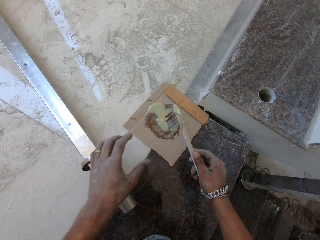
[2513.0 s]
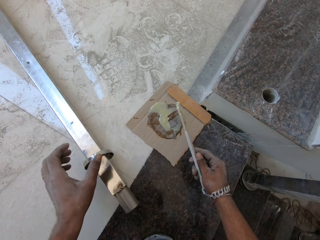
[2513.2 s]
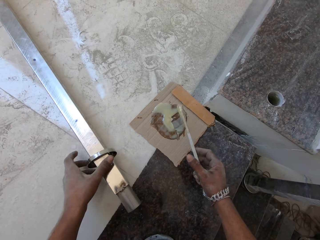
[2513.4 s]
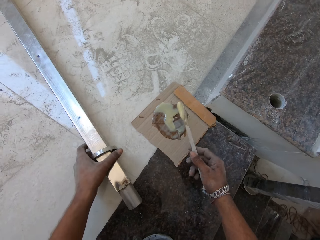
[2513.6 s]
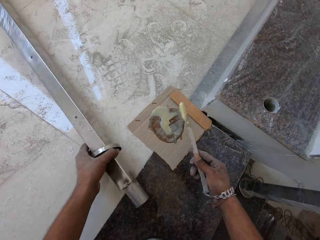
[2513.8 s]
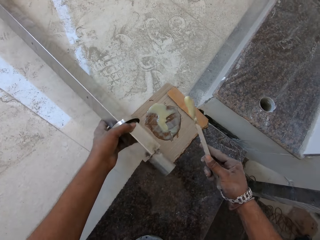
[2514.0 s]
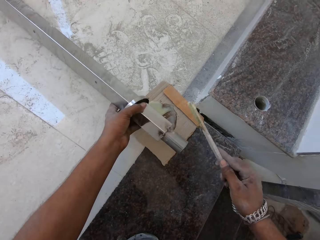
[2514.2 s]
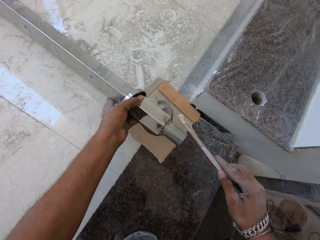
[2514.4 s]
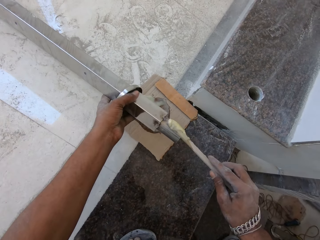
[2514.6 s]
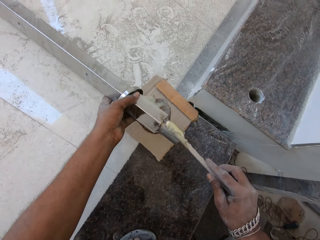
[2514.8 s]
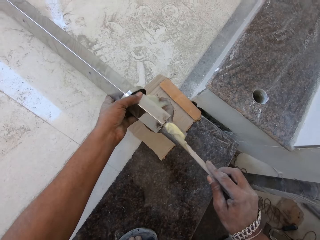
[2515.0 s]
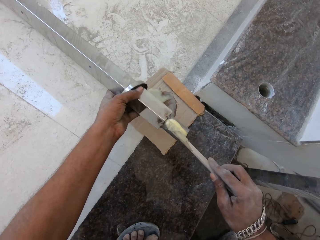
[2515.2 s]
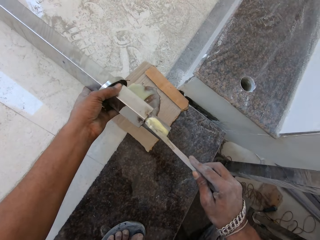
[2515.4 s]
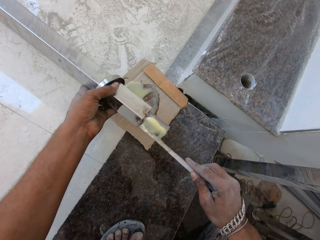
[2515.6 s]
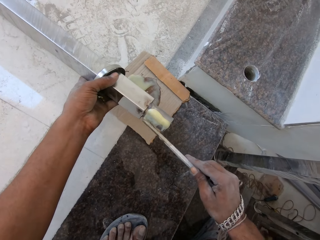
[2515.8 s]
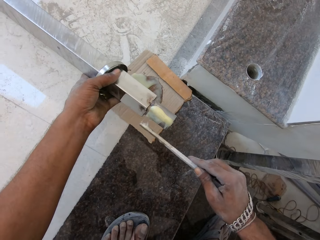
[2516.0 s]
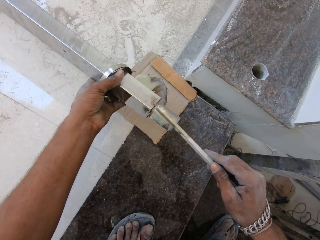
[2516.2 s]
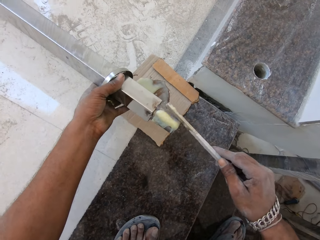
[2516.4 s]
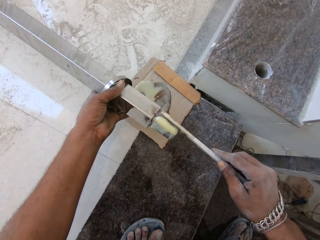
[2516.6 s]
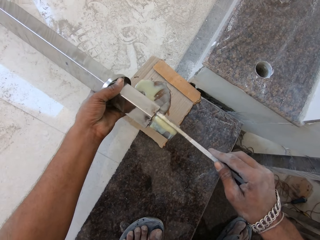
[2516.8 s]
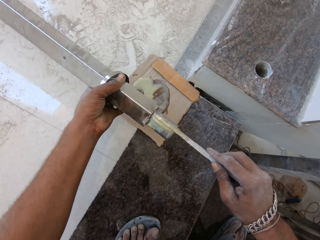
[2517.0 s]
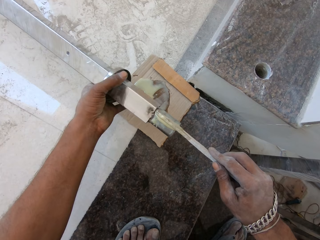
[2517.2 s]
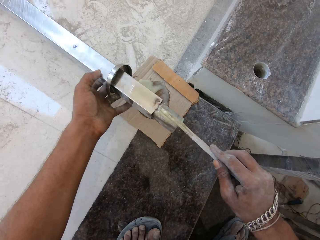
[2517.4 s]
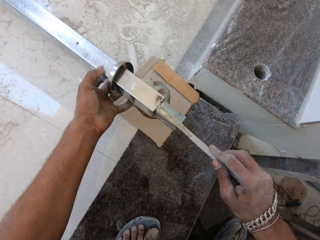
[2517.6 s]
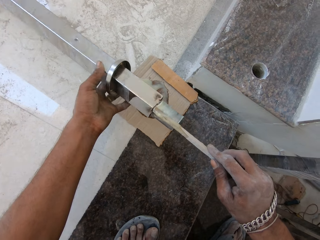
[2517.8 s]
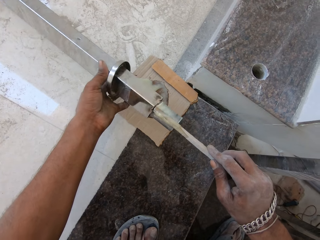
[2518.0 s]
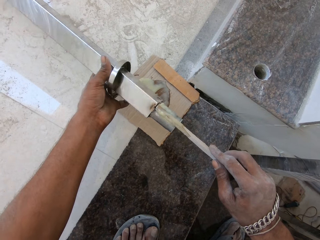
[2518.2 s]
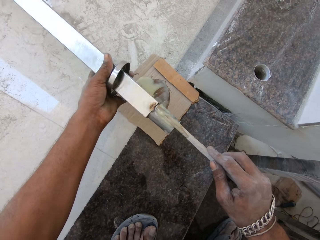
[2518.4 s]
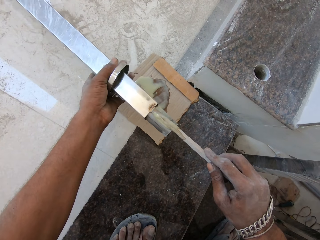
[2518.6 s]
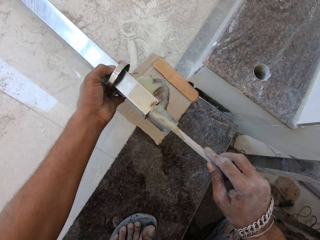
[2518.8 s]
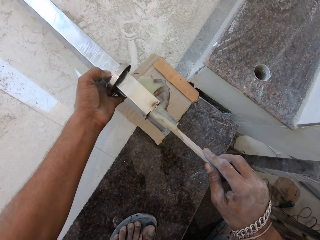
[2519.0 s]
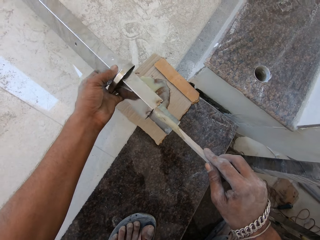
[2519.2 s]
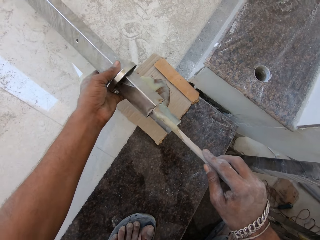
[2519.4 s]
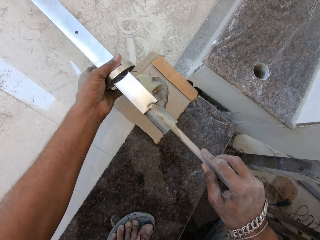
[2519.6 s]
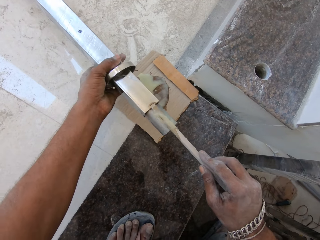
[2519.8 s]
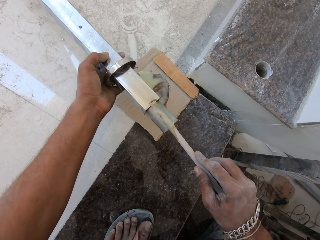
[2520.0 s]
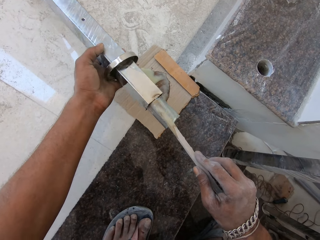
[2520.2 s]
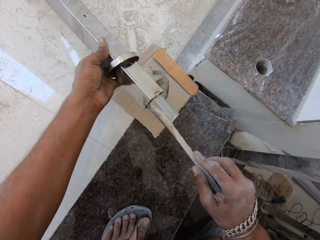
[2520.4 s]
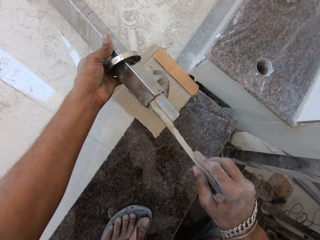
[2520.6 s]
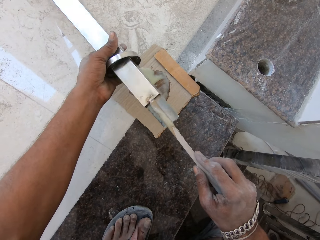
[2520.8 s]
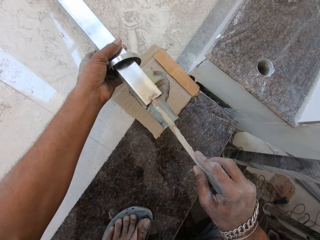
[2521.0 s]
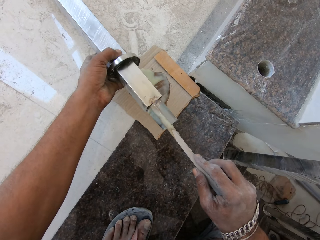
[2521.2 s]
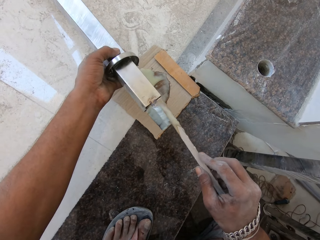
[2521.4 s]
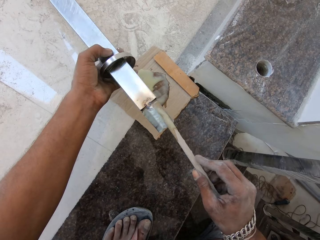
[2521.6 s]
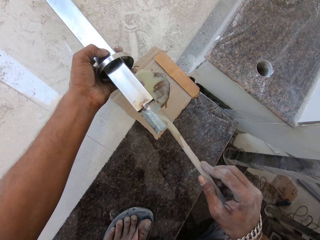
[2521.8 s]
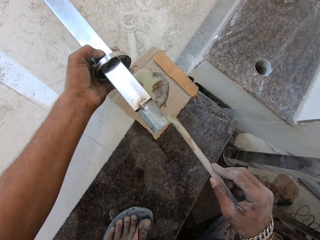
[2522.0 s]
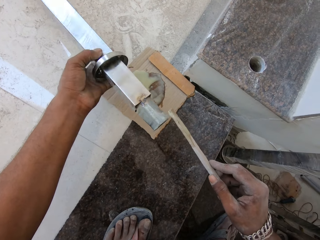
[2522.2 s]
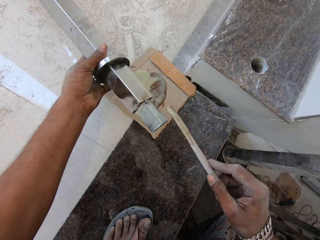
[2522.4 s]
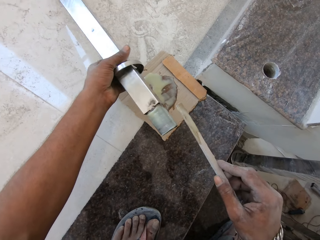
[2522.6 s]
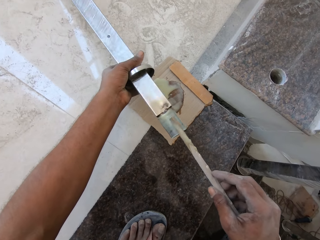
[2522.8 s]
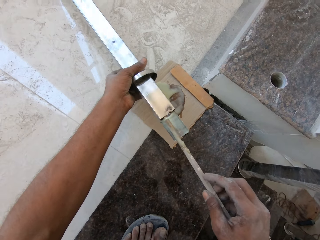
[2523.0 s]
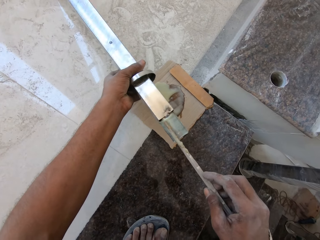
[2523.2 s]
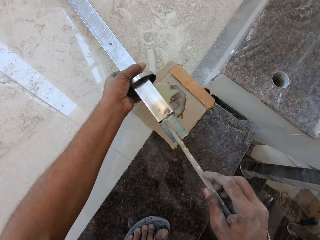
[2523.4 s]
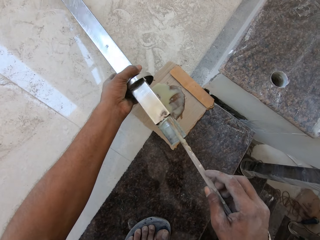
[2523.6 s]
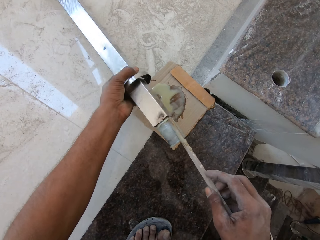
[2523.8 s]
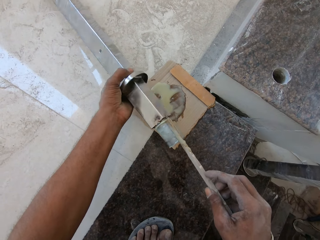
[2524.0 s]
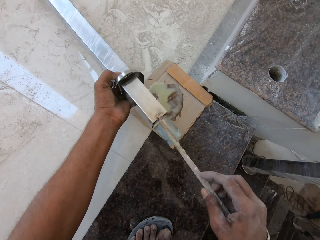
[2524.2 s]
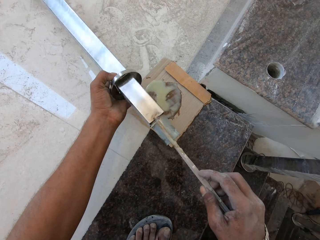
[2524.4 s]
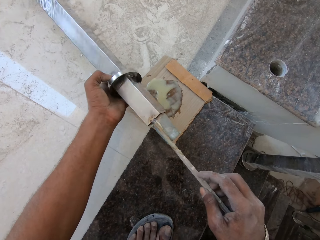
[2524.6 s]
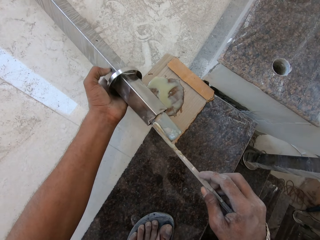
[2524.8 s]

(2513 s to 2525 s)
The camera wearer lifts the baluster on the landing with his left hand. He applies the glue from the stick in his right hand on the baluster in his left hand.

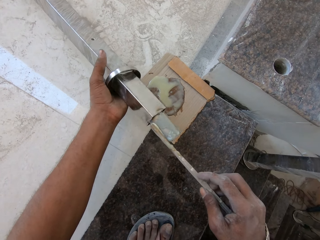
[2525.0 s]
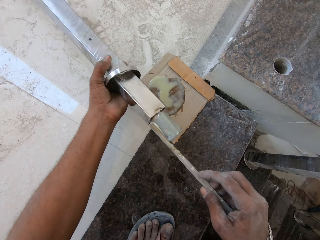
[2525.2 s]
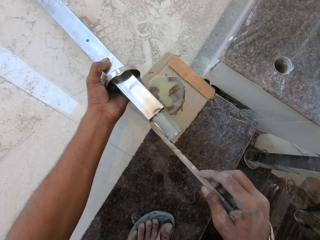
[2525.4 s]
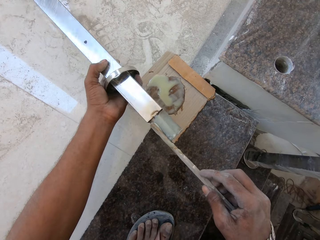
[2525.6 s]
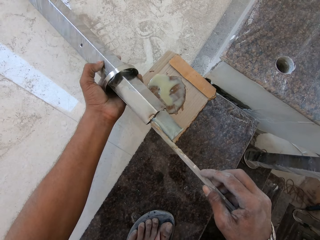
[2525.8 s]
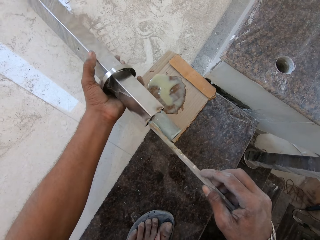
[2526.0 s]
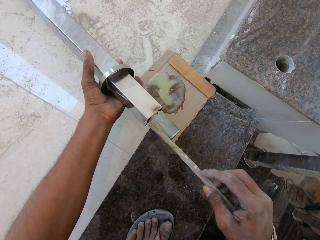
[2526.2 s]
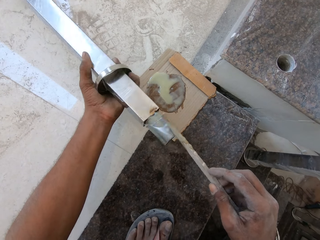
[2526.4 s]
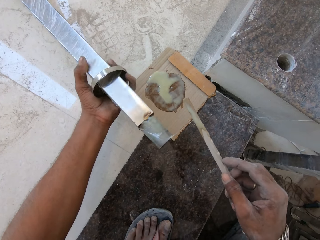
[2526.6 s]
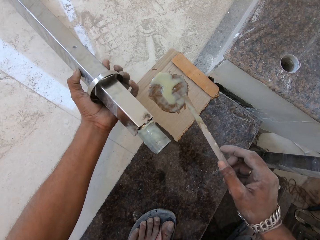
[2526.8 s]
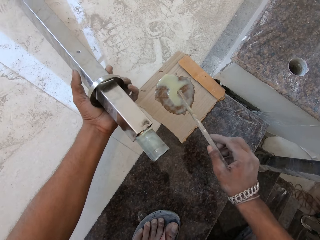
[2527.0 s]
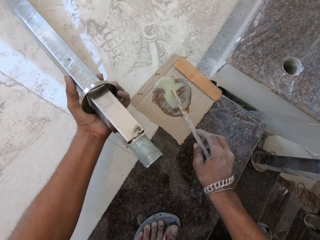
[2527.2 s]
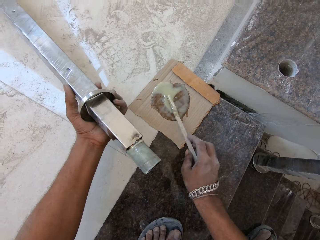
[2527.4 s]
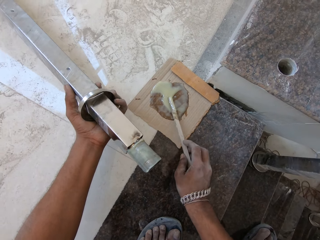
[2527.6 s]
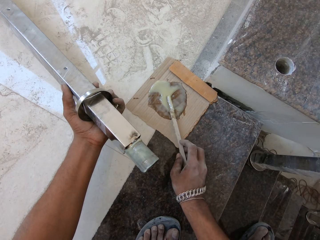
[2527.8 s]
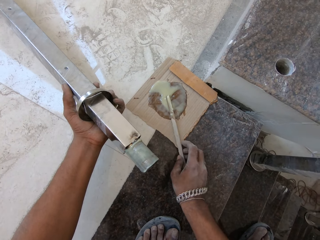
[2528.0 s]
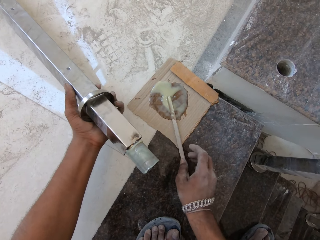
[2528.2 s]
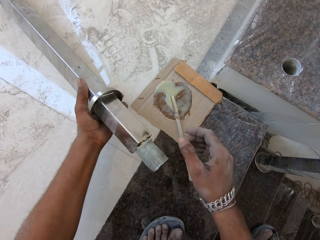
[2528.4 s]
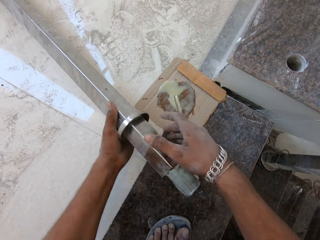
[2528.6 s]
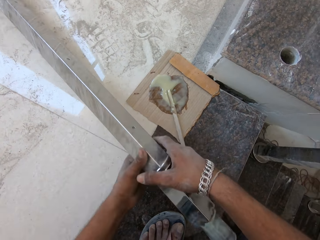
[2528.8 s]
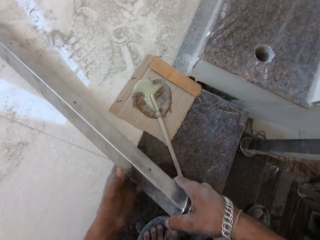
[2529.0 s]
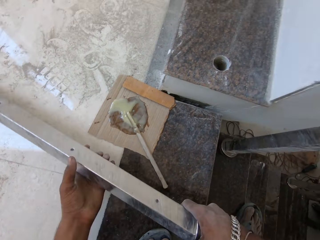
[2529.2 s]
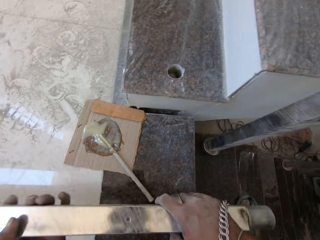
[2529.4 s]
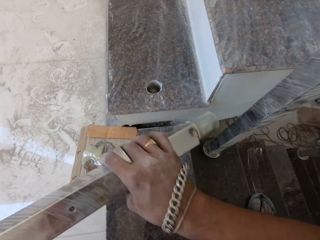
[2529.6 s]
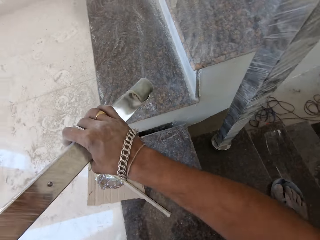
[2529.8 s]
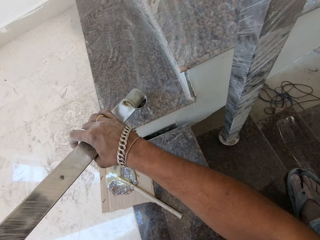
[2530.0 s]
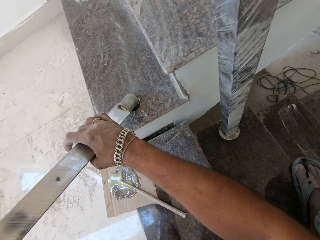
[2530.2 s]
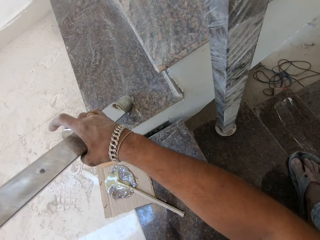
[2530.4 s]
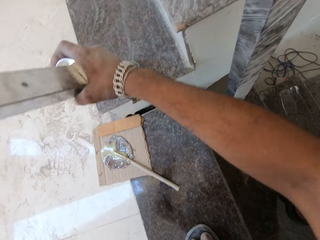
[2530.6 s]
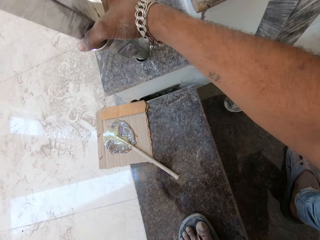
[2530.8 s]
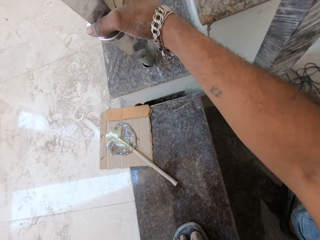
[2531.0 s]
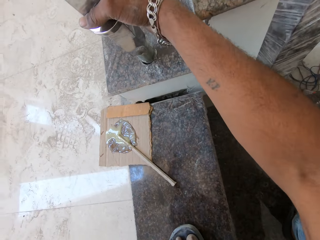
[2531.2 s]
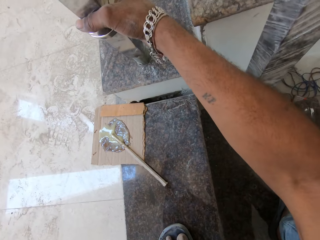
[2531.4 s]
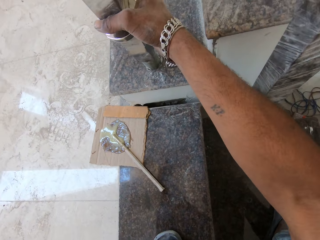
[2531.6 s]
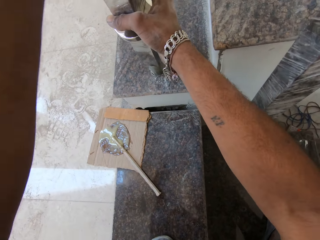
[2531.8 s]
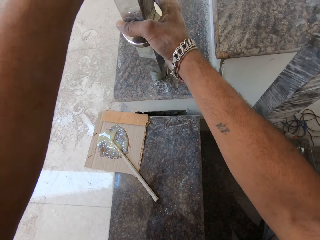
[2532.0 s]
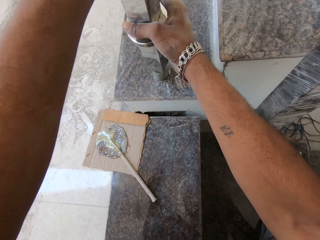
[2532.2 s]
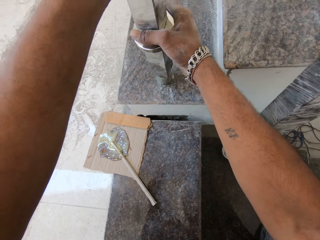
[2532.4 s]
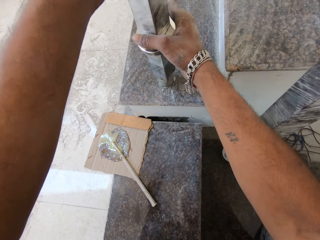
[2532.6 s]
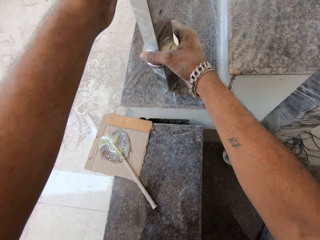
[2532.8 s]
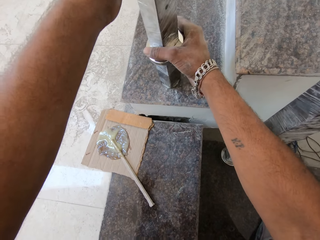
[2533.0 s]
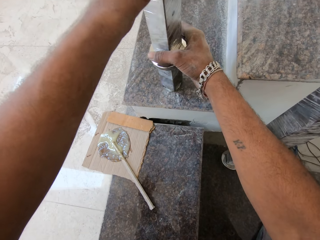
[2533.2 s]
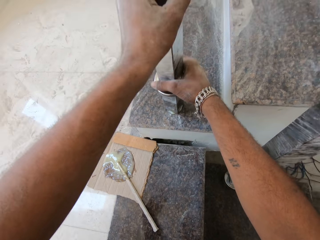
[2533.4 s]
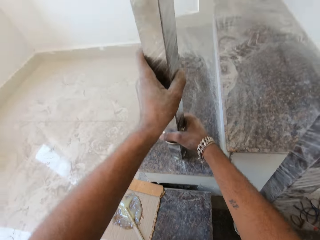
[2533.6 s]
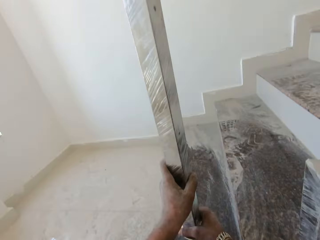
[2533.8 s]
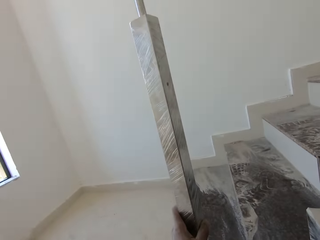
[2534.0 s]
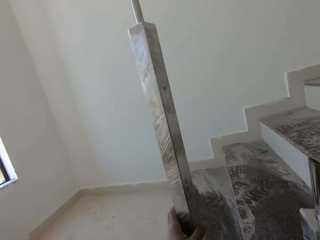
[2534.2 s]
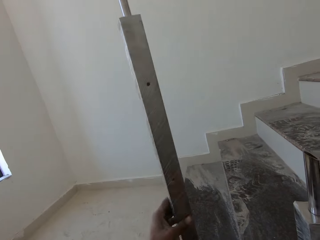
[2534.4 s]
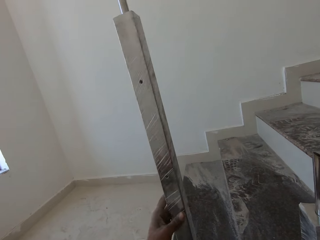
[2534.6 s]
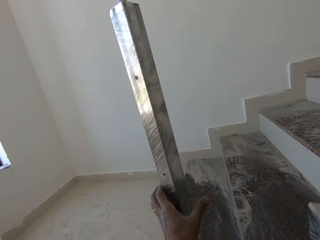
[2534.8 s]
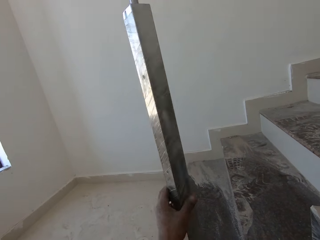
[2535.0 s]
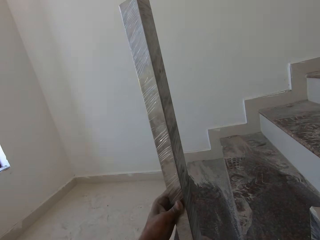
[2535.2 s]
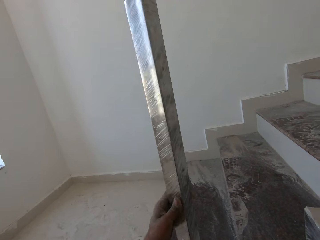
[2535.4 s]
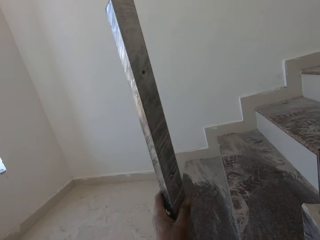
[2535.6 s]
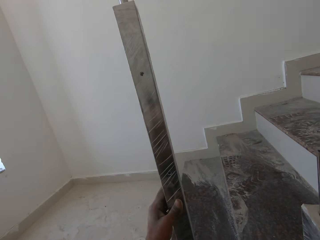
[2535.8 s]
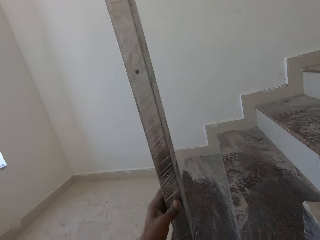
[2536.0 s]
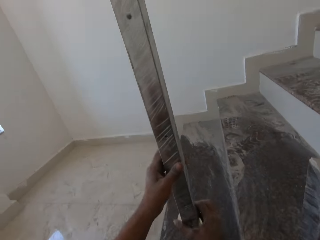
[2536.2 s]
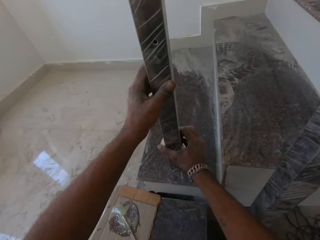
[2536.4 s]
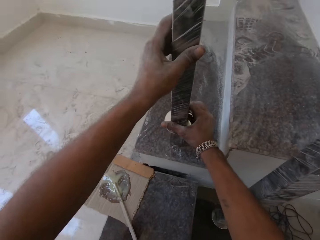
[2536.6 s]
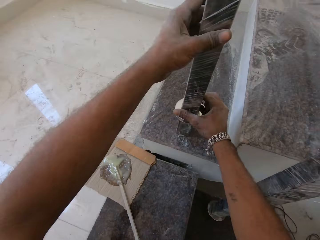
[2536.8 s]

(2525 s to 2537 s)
The camera wearer places the stick in his right hand on the paperboard. He picks the baluster or metal rod from the landing with both hands. He inserts the baluster in both hands into the hole on the stair. He tilts the metal rod in the hole.
